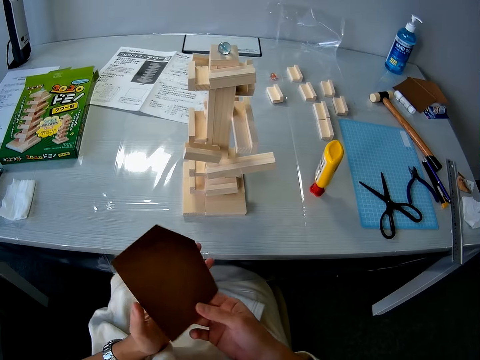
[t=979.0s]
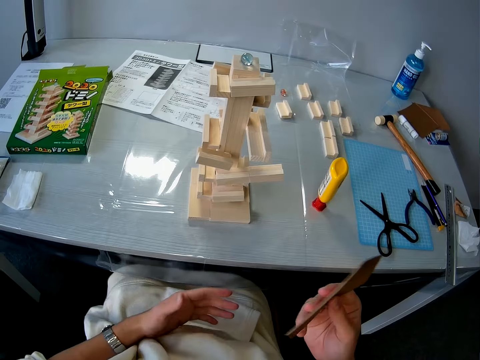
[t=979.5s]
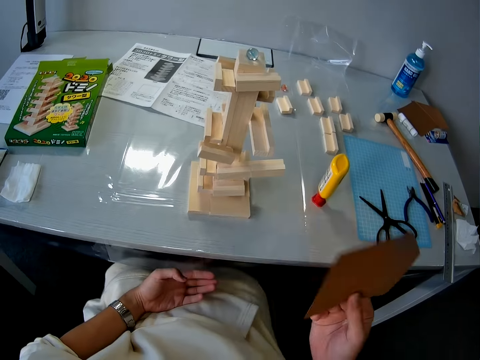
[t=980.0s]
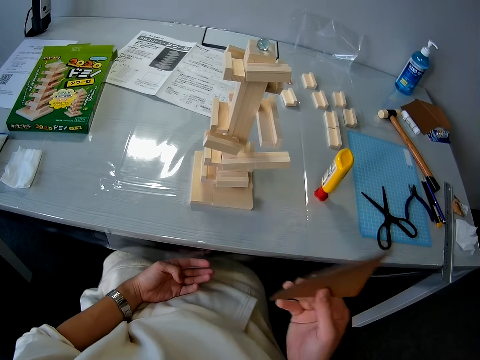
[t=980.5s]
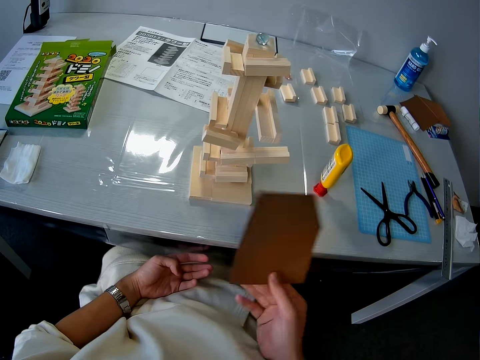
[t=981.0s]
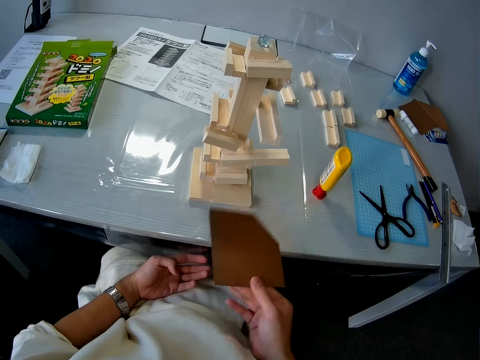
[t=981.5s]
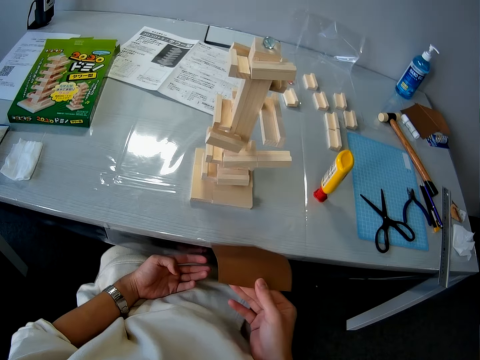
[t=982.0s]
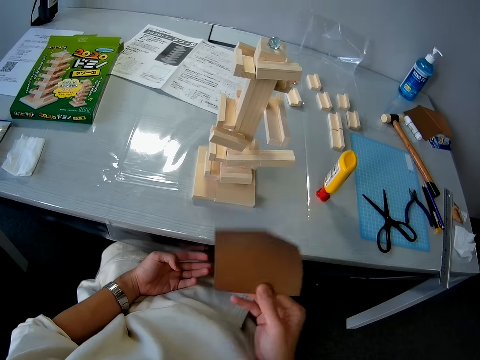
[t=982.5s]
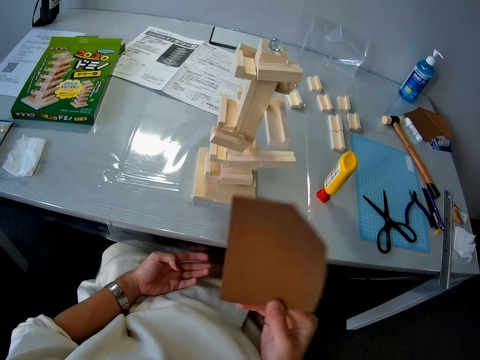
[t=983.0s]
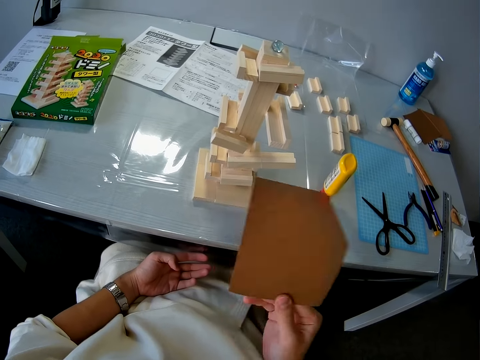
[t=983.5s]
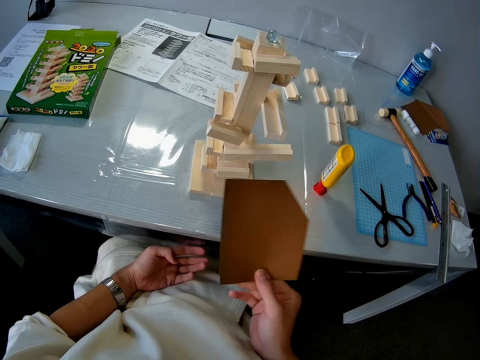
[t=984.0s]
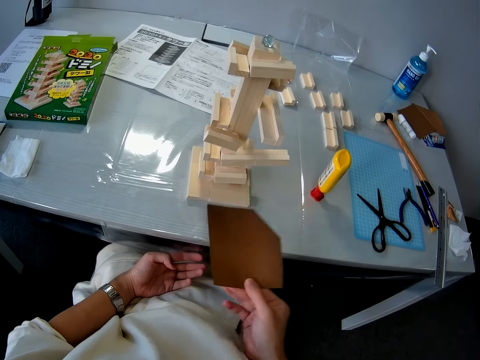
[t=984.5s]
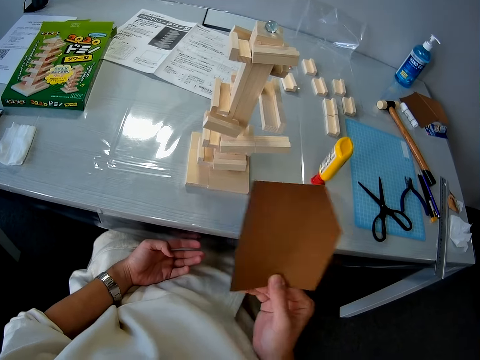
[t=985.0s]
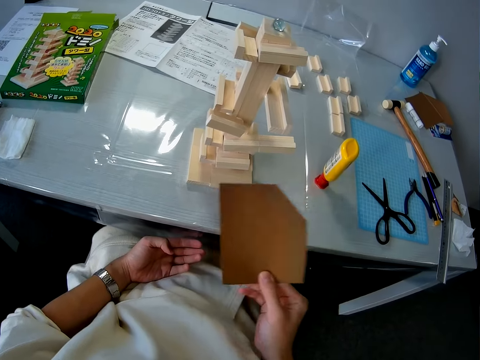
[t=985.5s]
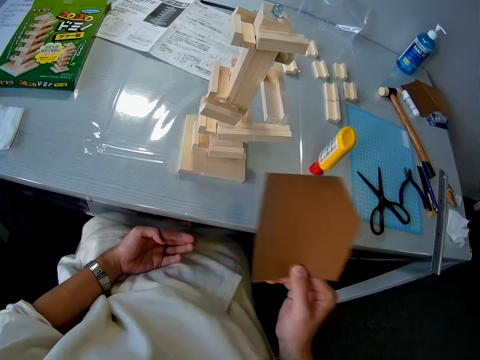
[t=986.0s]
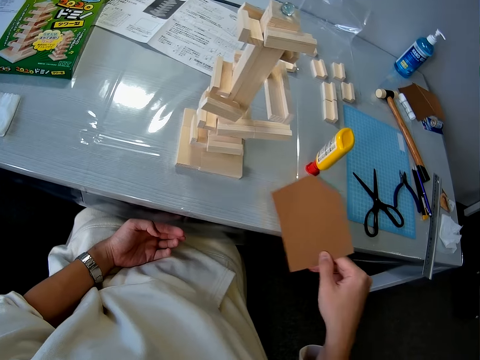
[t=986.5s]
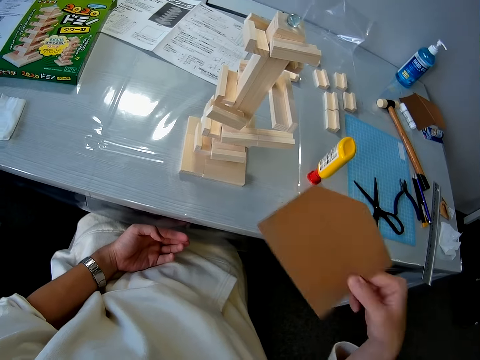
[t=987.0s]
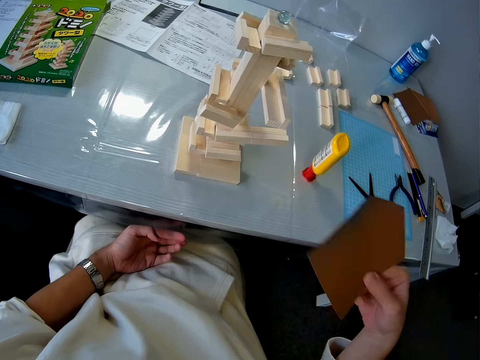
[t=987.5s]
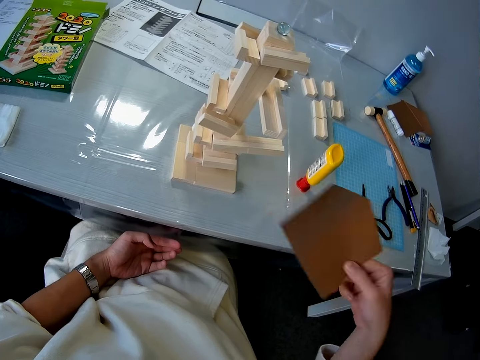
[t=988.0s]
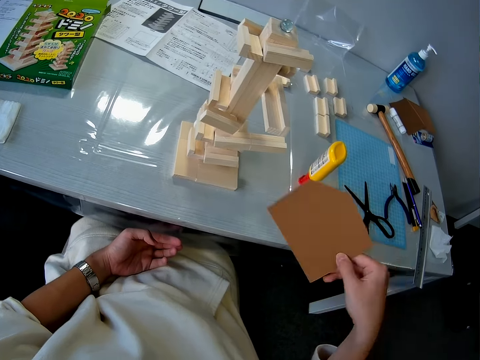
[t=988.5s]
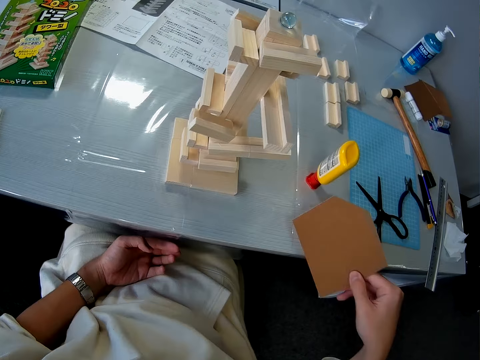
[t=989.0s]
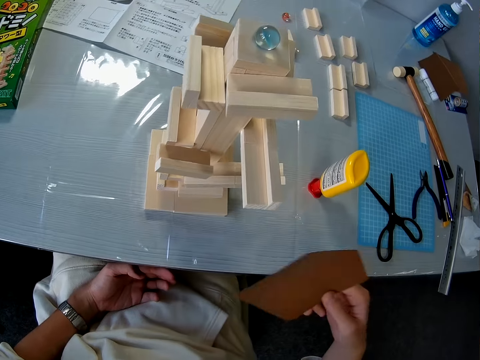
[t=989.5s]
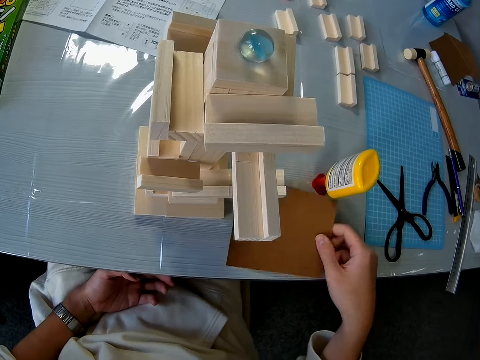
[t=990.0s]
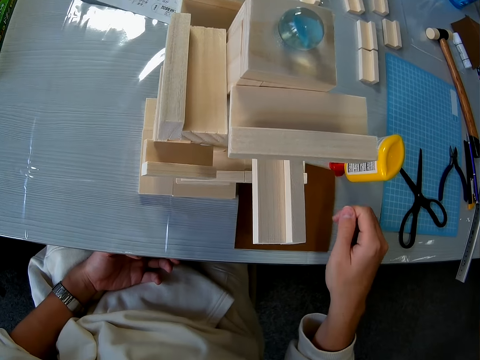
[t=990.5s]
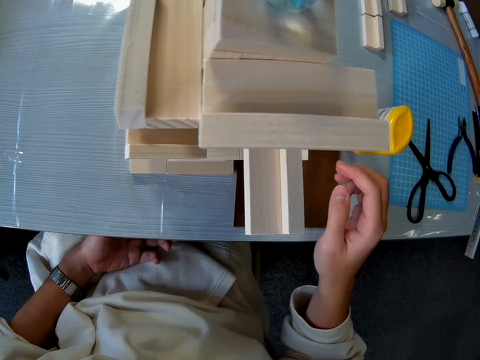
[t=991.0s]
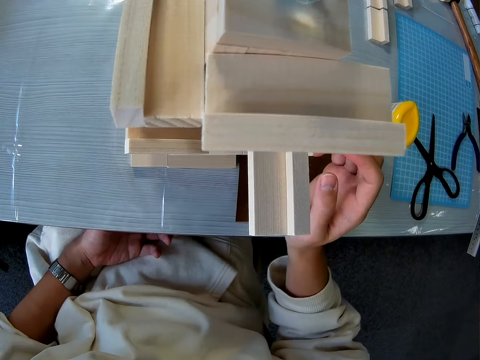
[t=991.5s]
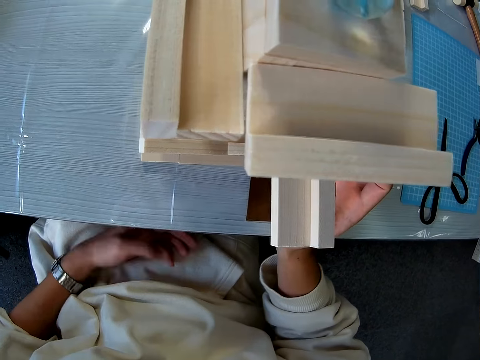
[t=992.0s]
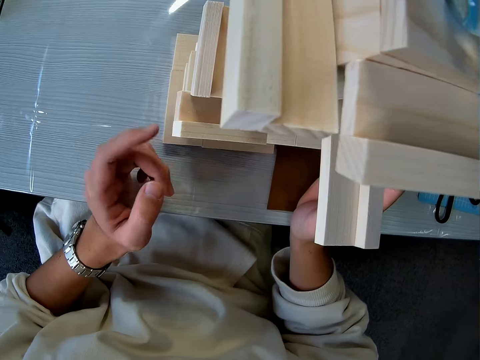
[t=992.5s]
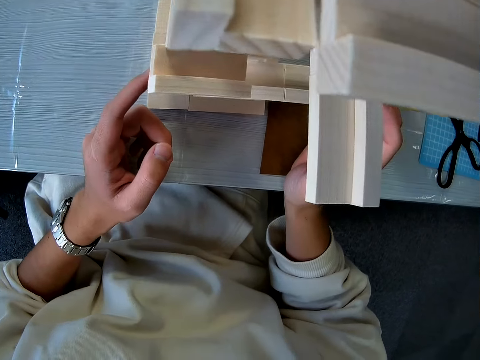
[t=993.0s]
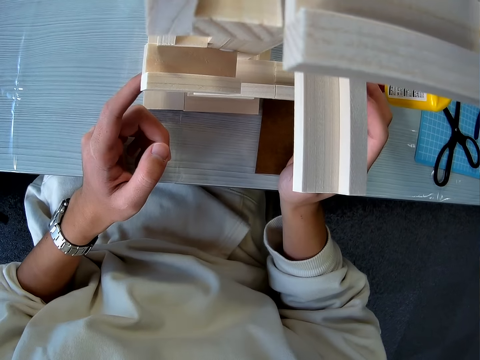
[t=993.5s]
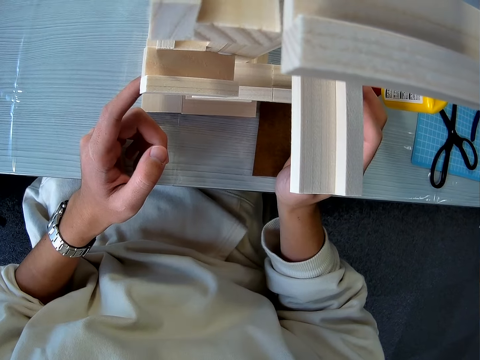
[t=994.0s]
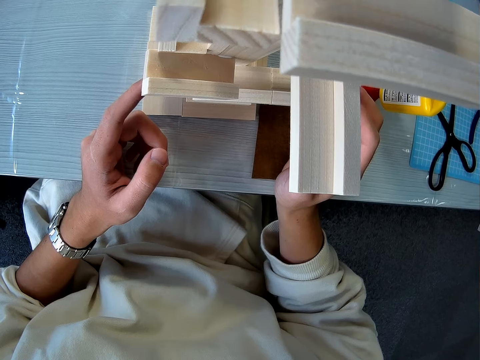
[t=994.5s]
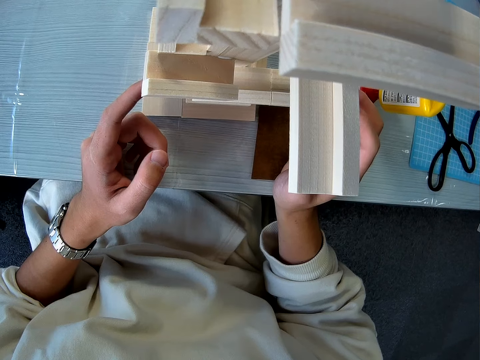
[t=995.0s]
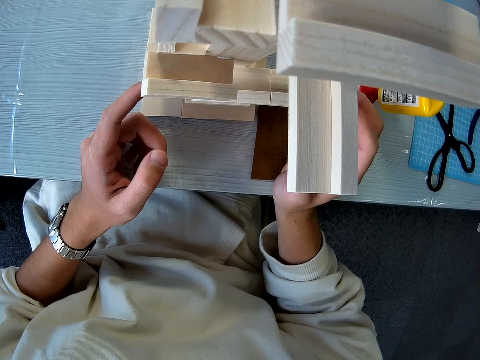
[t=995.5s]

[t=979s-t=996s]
The camera wearer passes the sandpaper to her right hand. She fans the wooden mechanical model on the table with the sandpaper. She drops the sandpaper on the table. She holds the wood pieces. She touches the wooden mechanical model on the table with her hands.

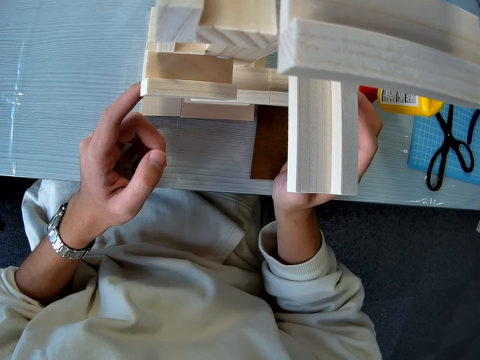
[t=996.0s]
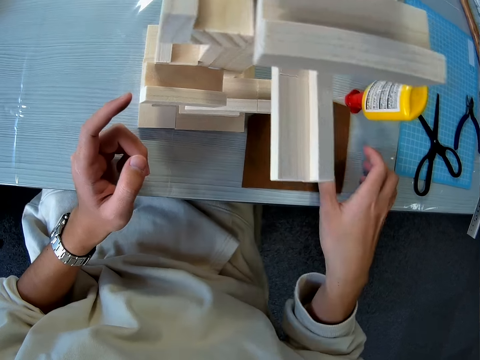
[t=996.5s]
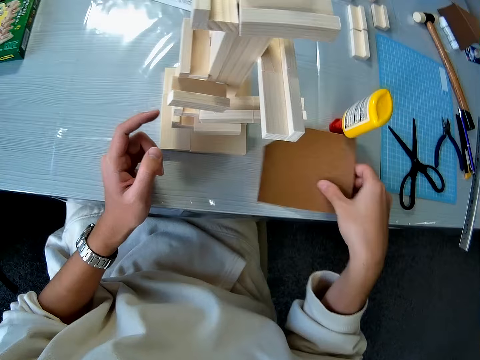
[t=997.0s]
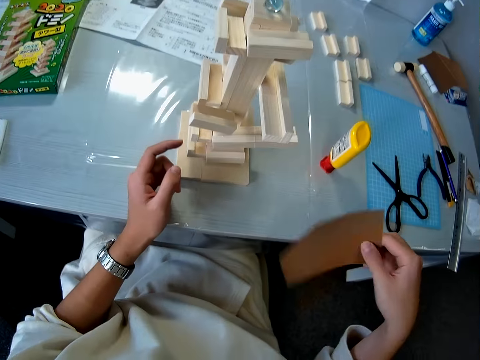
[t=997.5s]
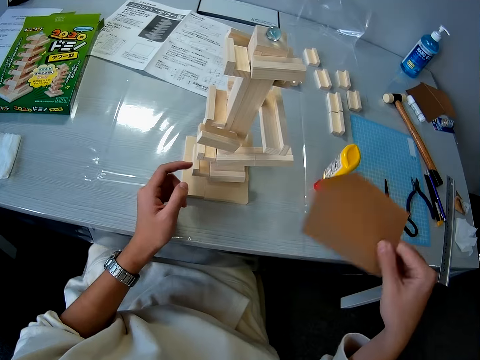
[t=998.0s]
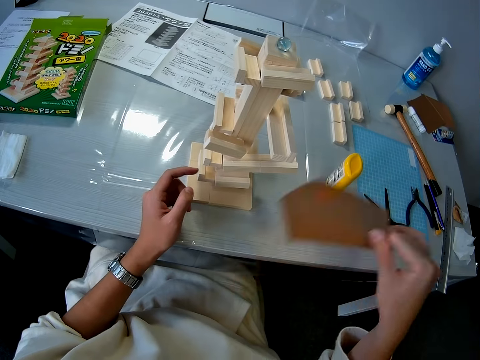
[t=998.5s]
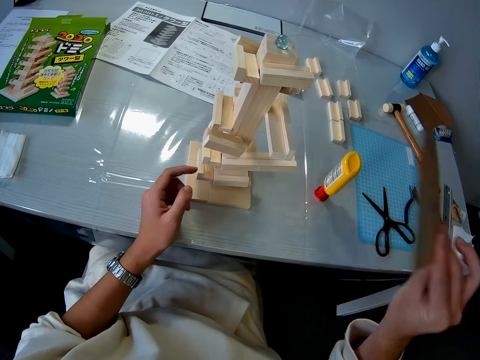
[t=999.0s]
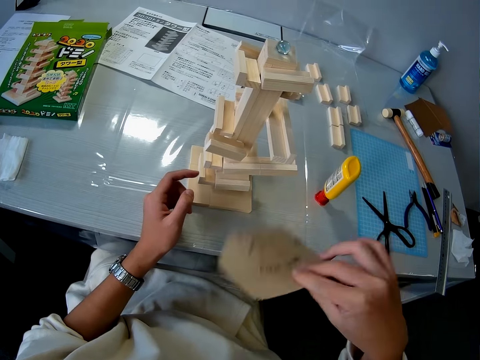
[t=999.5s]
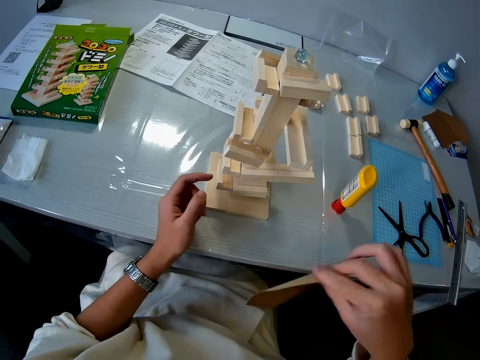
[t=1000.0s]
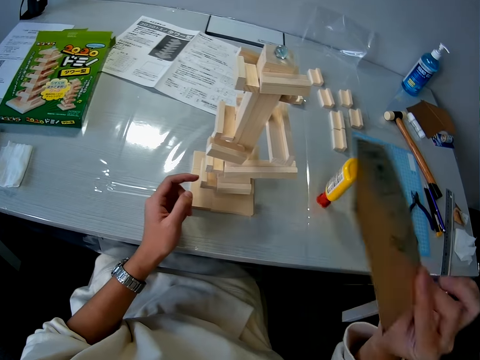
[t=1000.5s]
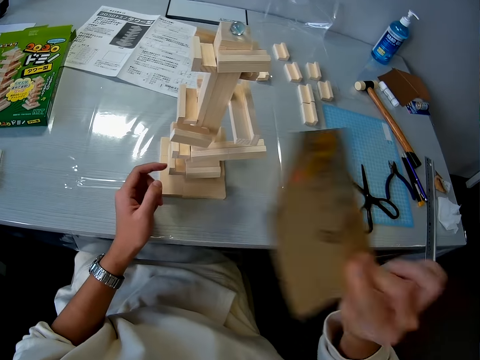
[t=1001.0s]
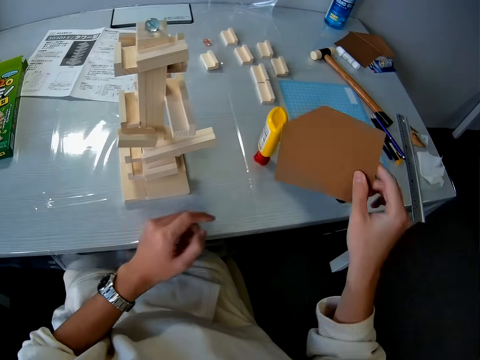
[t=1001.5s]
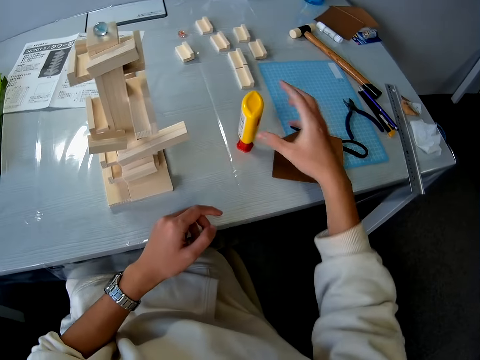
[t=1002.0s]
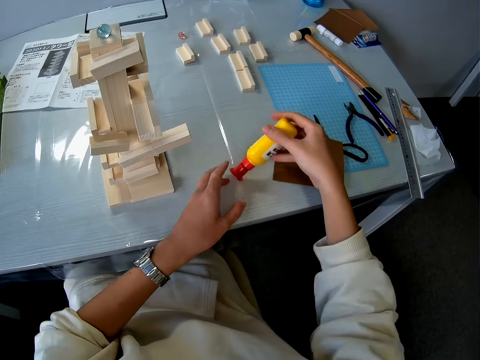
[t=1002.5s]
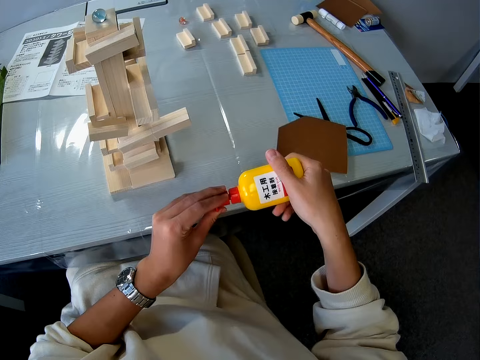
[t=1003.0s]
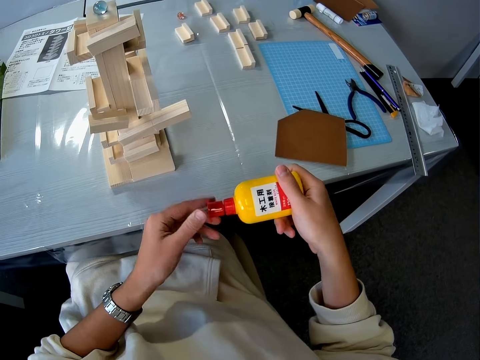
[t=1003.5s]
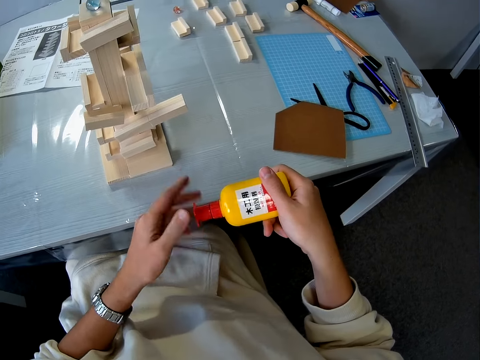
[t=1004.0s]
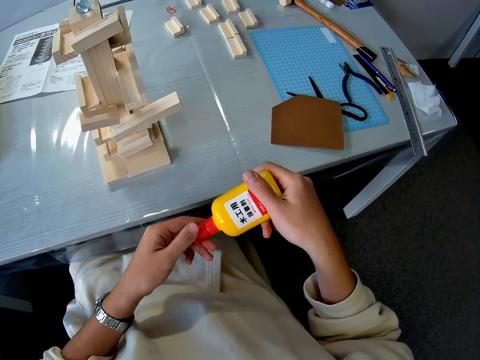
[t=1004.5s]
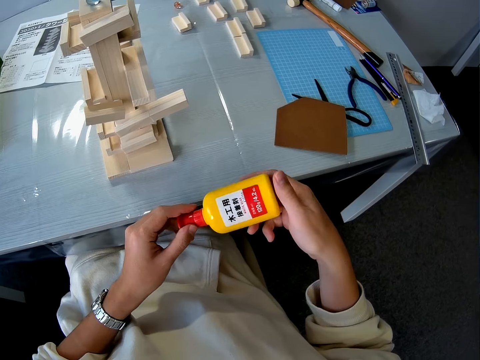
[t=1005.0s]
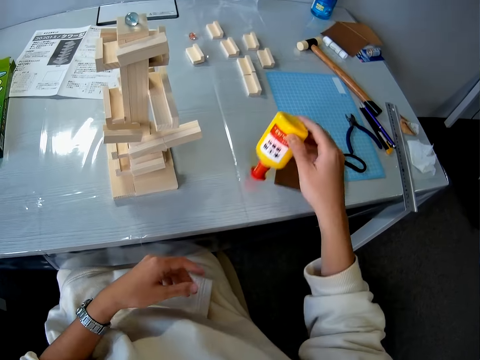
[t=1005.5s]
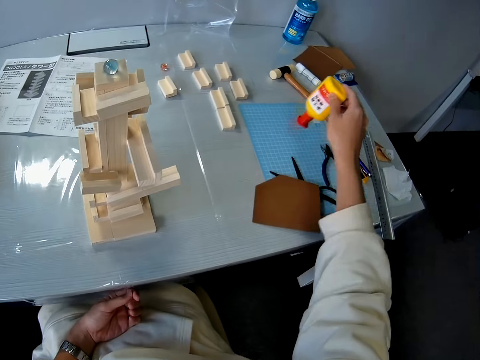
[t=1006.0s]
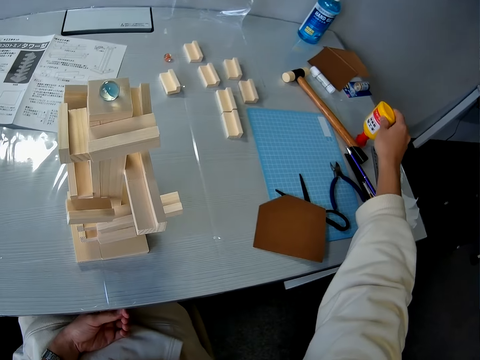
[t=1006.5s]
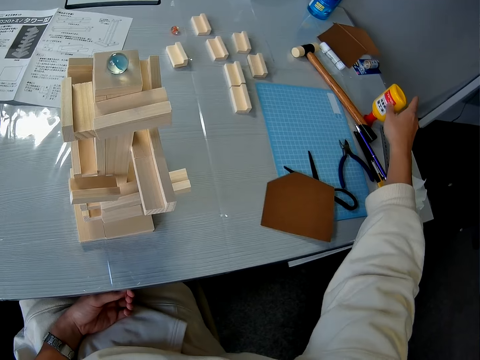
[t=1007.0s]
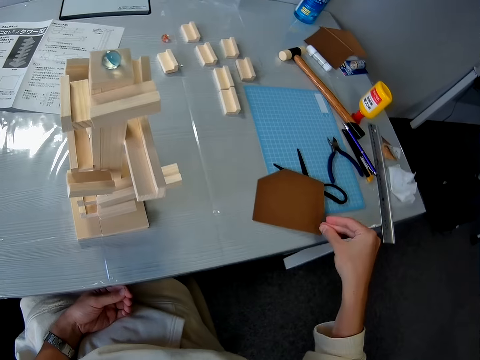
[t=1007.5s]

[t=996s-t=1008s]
The camera wearer picks up the sandpaper from the table. They fan the wooden mechanical model on the table with the sandpaper. They drop the sandpaper on the table. They pick up the glue container or bottle from the table. They properly cover the glue container. They move the glue bottle. They drop the glue container on the corner of the table.
